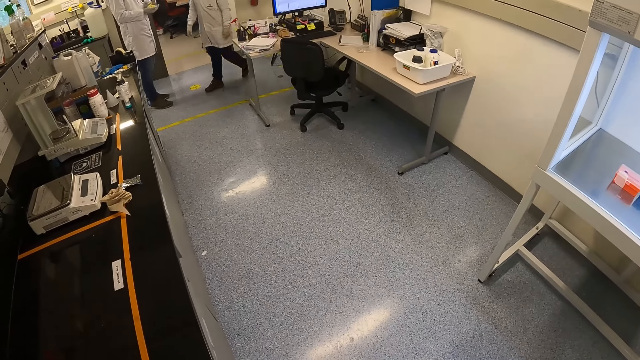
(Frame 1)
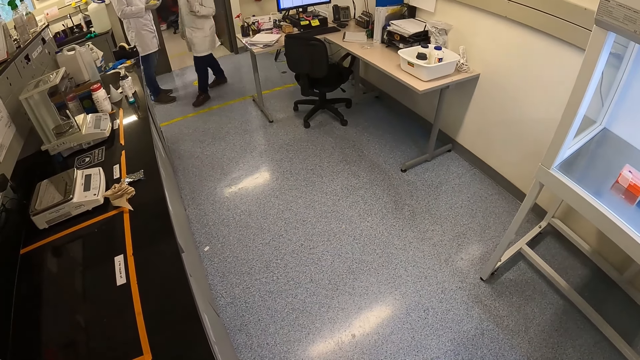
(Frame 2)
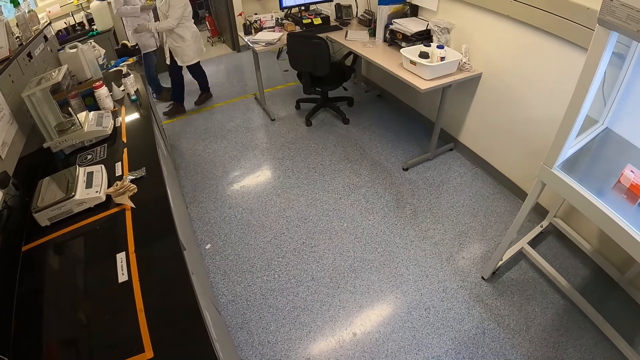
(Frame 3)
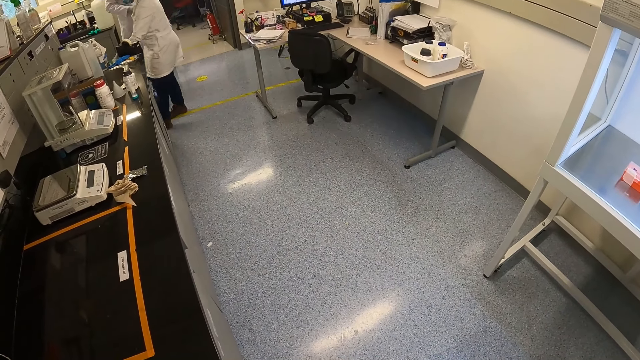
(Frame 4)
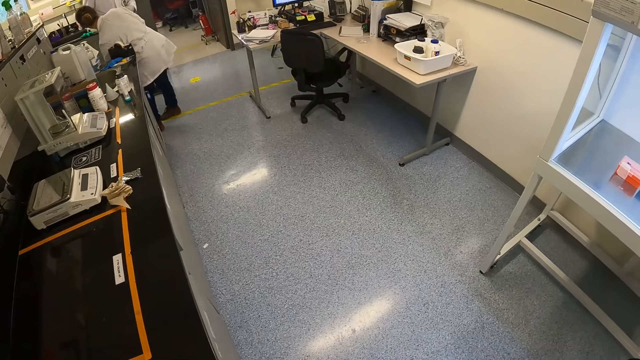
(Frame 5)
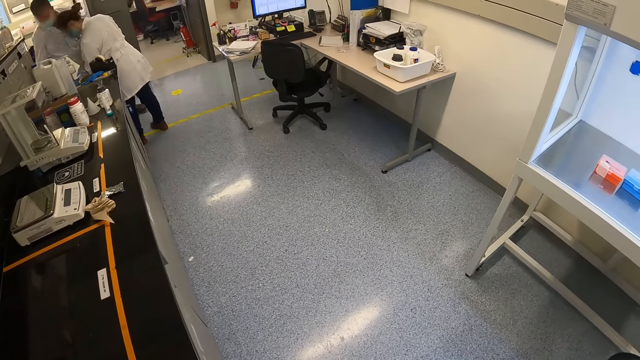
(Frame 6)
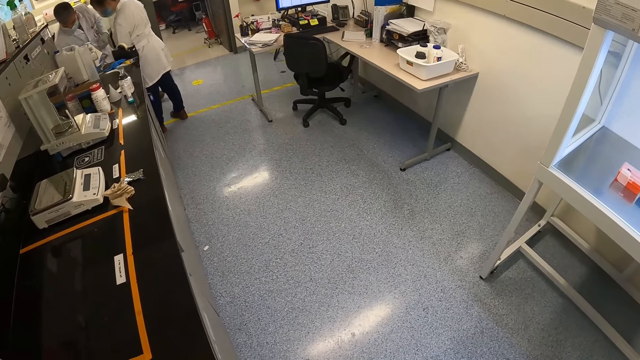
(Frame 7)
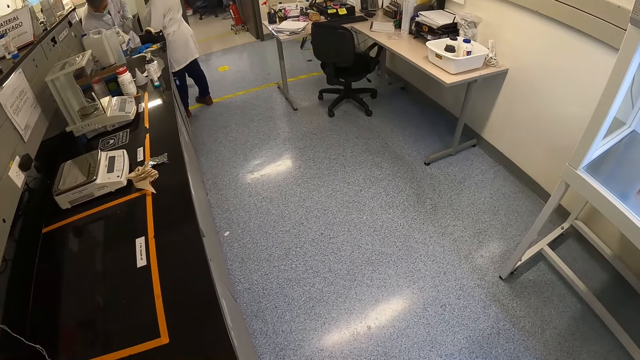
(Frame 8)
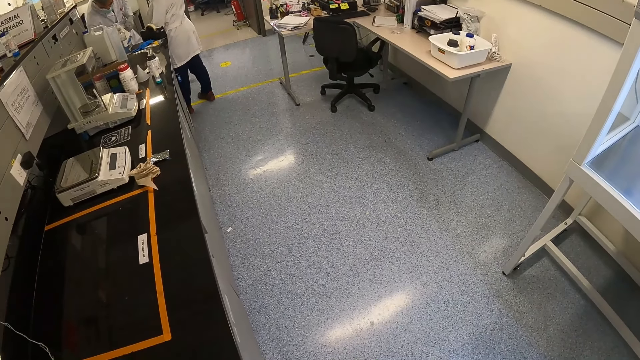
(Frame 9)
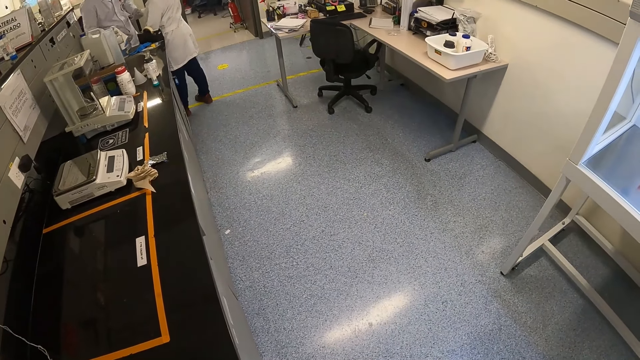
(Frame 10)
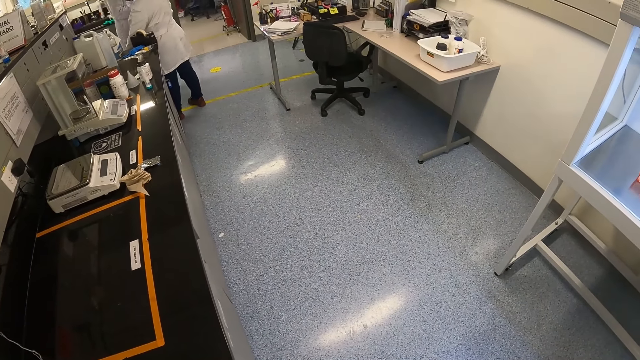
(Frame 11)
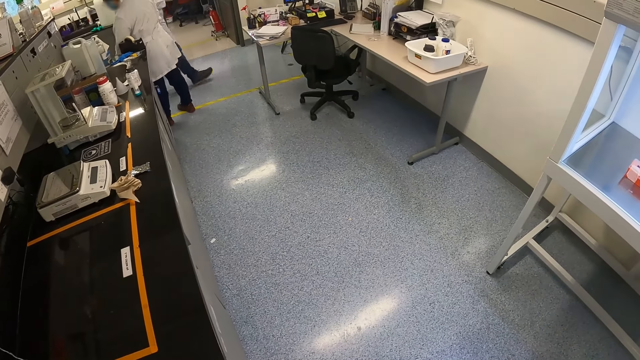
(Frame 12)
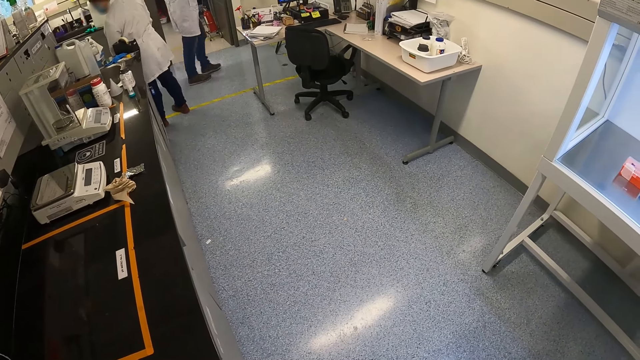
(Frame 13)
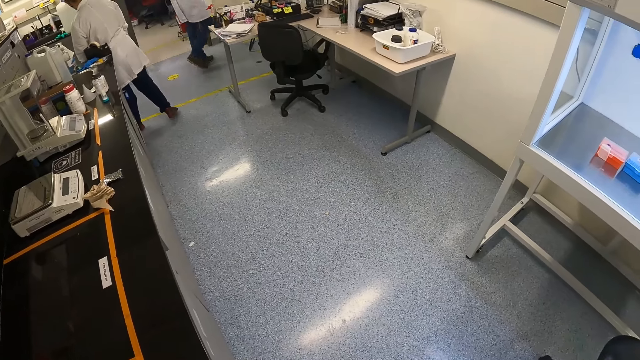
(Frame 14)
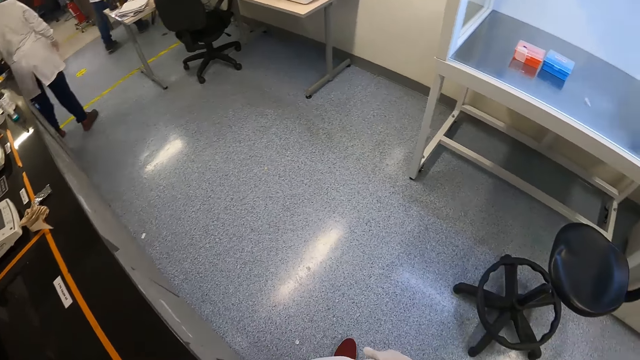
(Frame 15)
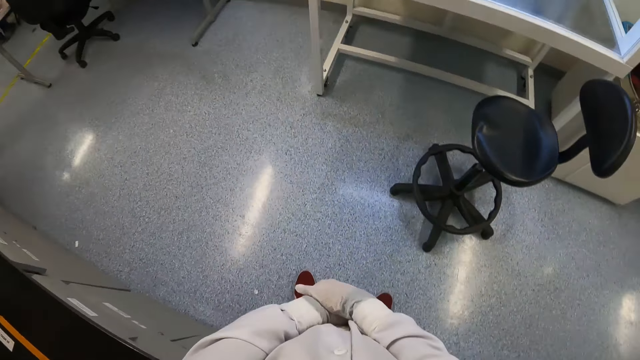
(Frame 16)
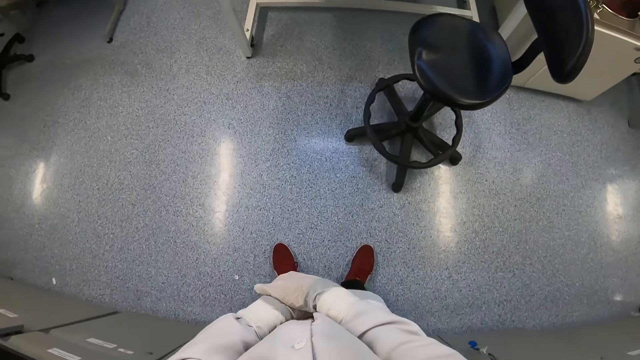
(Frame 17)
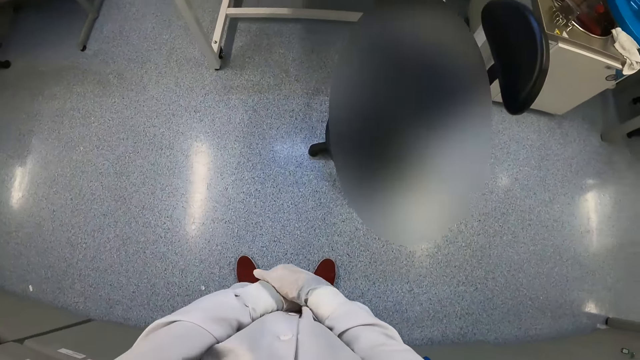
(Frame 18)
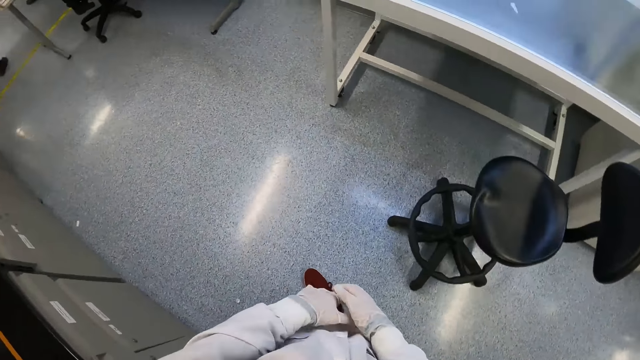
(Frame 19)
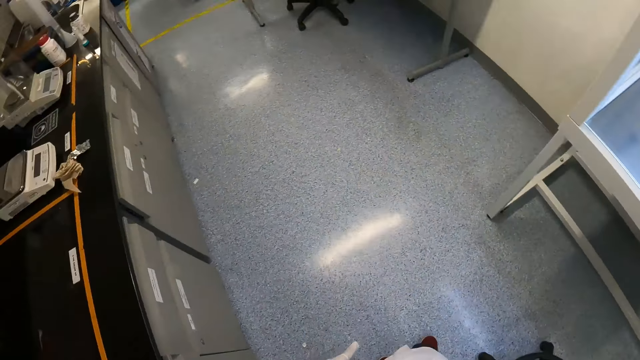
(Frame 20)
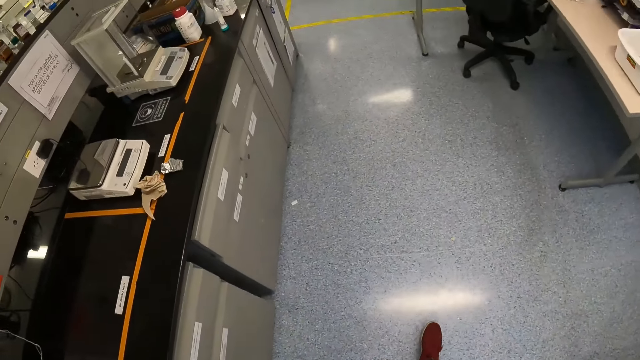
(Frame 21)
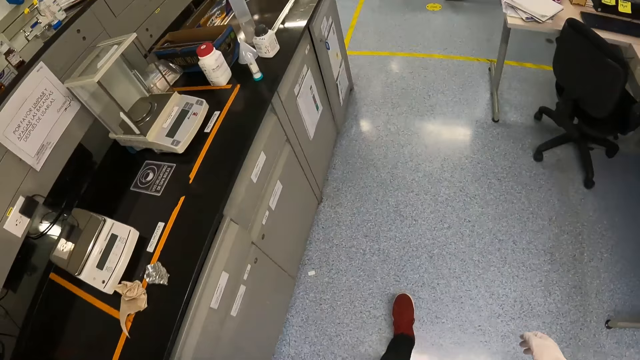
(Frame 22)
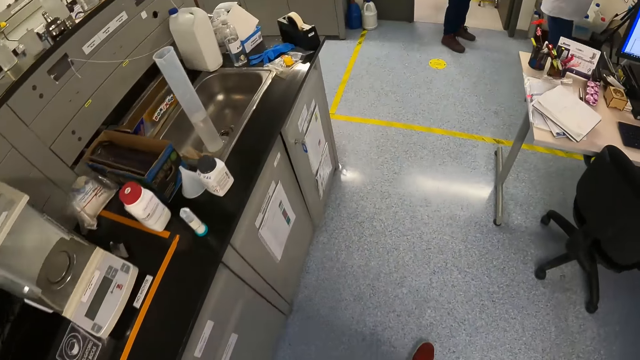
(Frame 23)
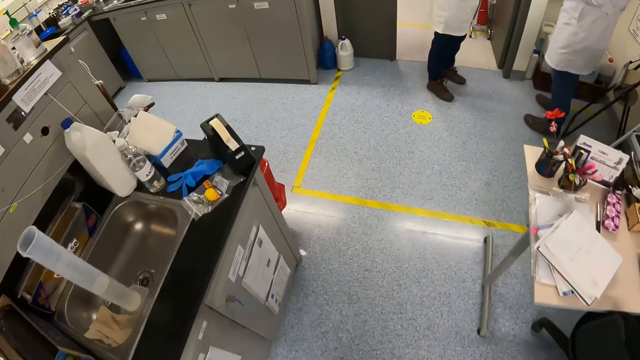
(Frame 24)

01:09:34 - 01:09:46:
The camera wearer walks to an office. They walk in the laboratory.

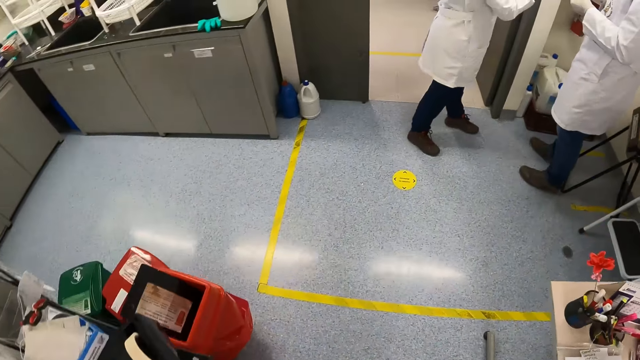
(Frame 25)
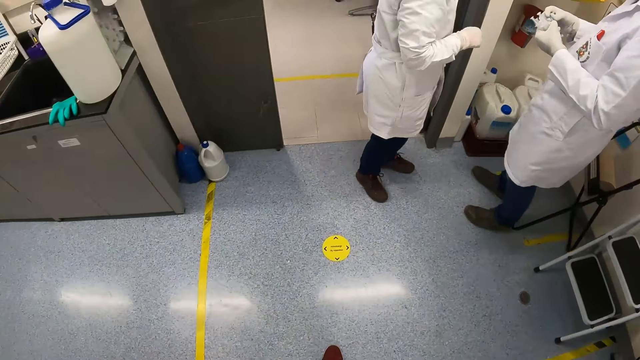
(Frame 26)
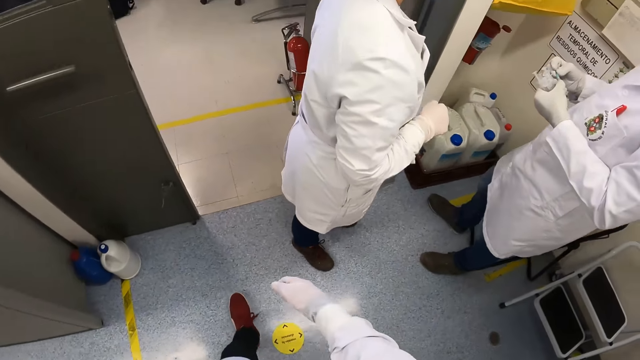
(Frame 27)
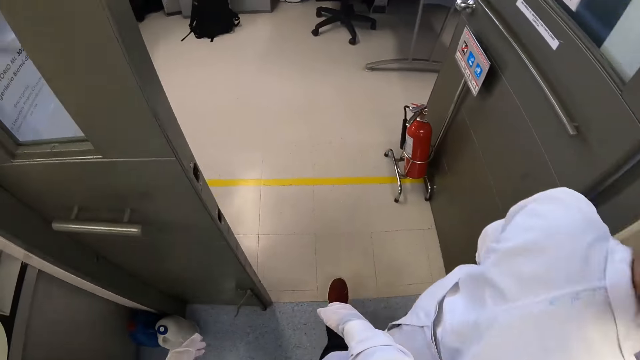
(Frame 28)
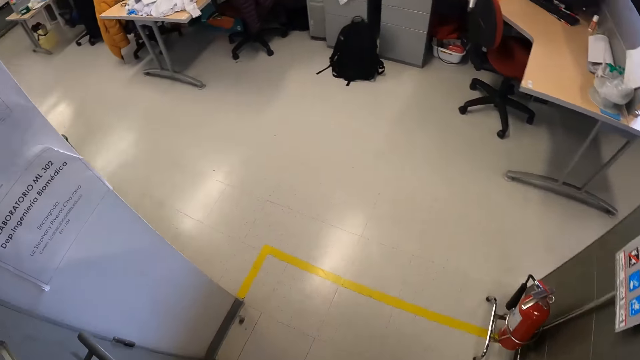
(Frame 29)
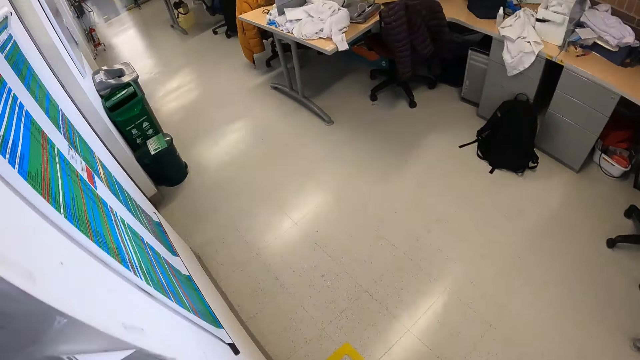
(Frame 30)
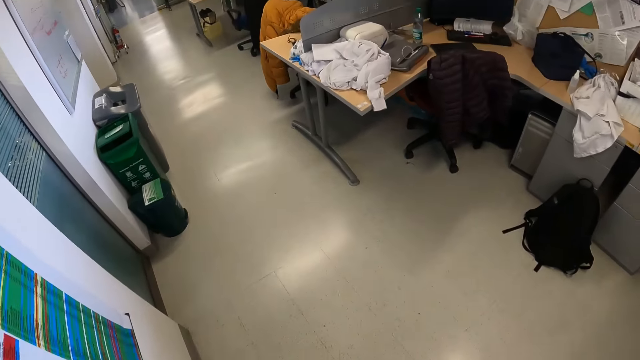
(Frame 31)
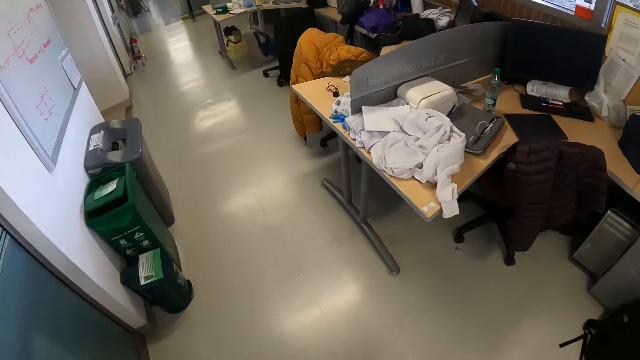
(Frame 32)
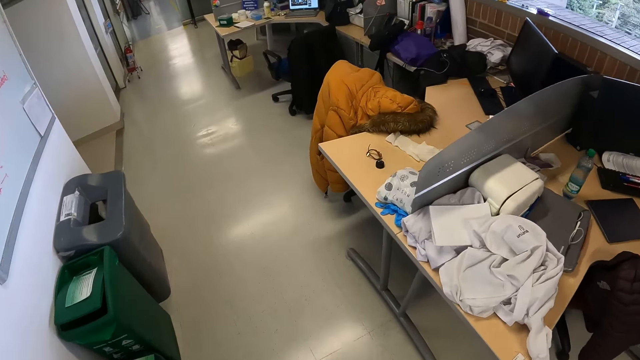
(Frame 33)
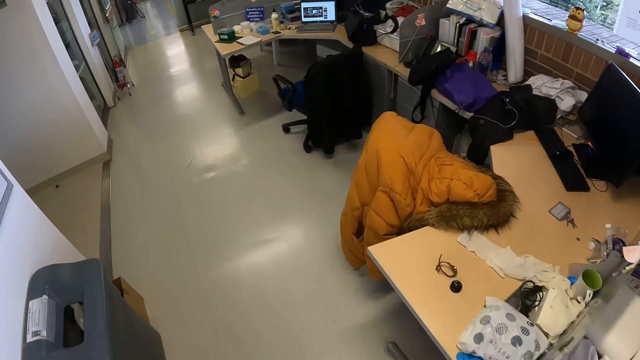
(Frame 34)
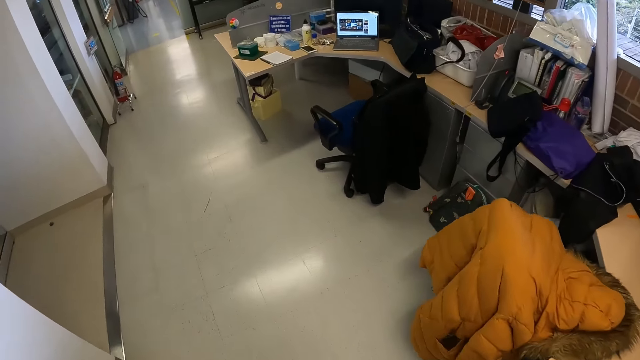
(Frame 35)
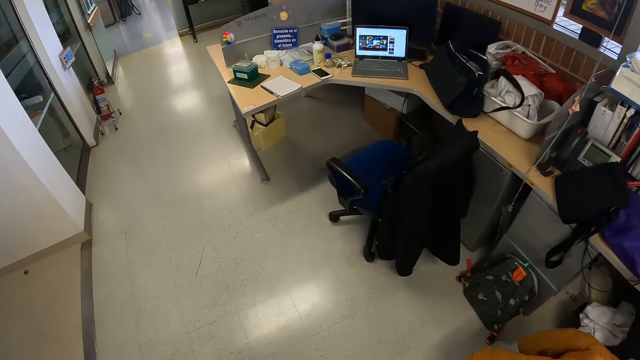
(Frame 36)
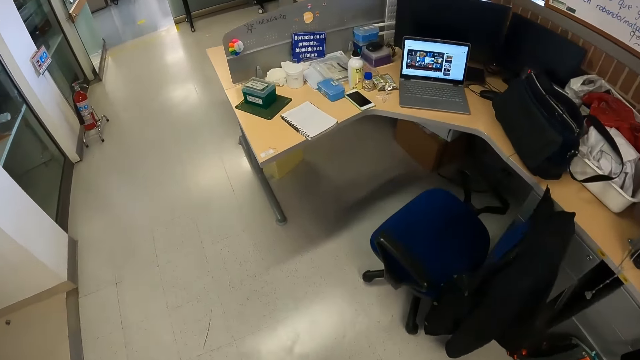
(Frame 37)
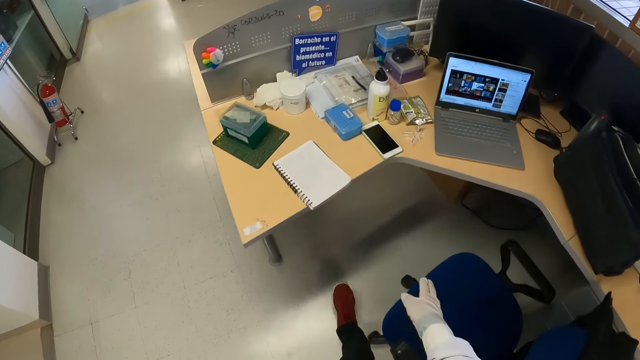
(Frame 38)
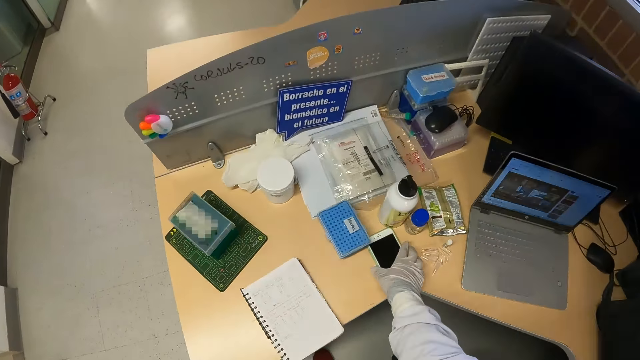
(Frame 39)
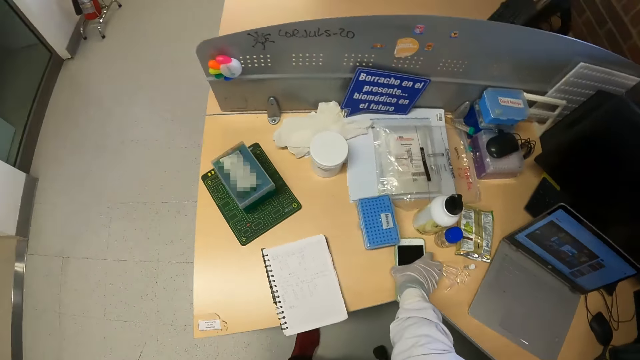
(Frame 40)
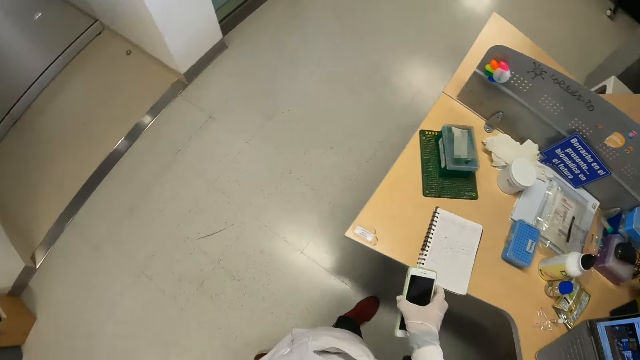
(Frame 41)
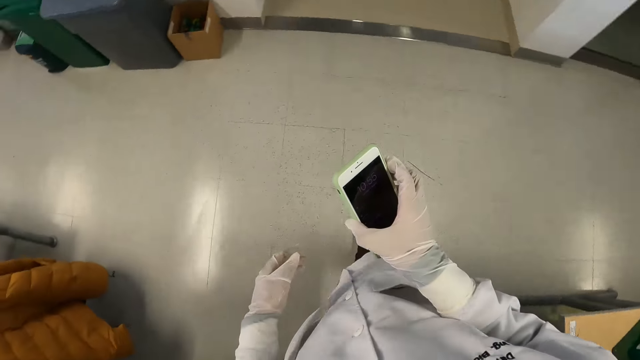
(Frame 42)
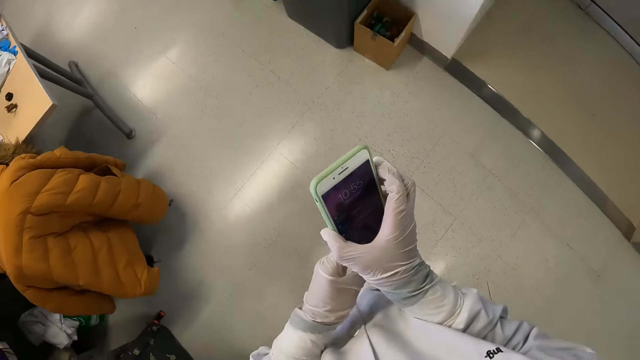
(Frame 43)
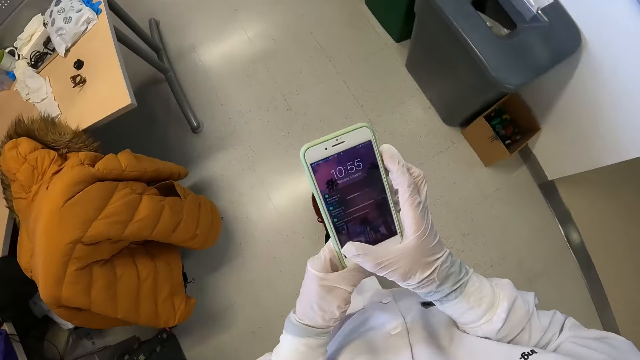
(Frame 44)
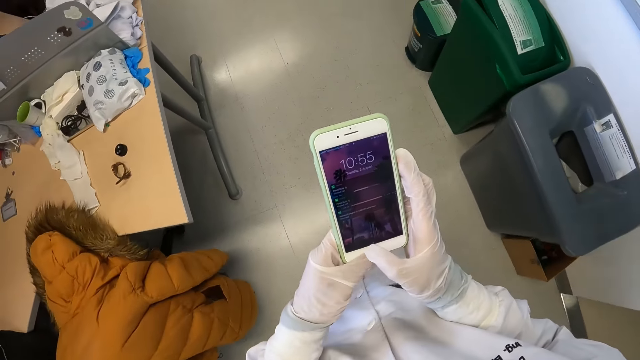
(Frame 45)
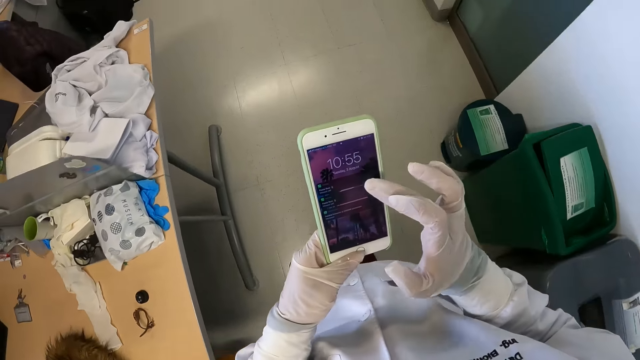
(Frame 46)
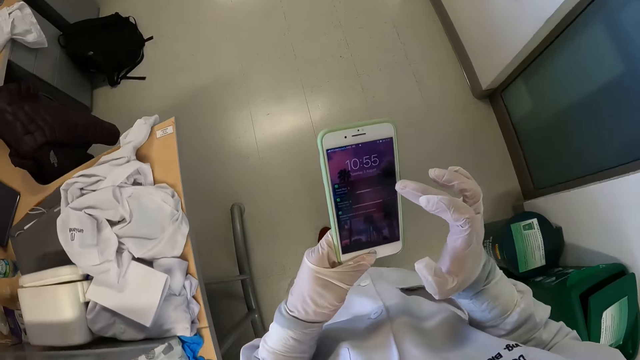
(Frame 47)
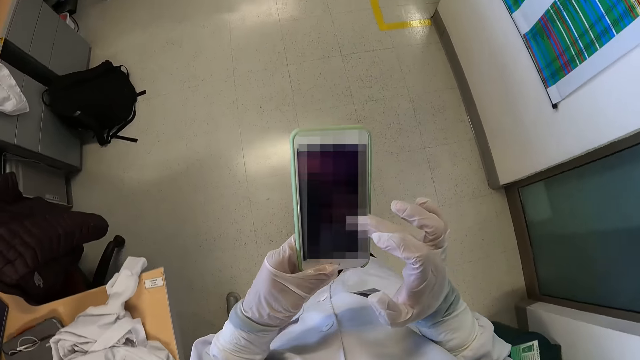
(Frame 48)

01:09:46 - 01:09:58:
The camera wearer walks past a man, and walks past the woman. He picks up a phone from a table in the office with his gloved right hand. He passes the phone in his gloved right hand to his gloved left hand. He presses the phone in his gloved left hand with his gloved right hand. He walks to the lab. He unlocks his phone.
